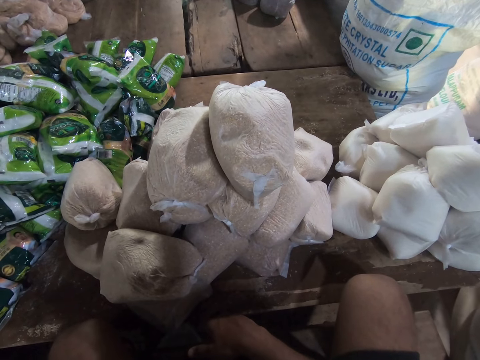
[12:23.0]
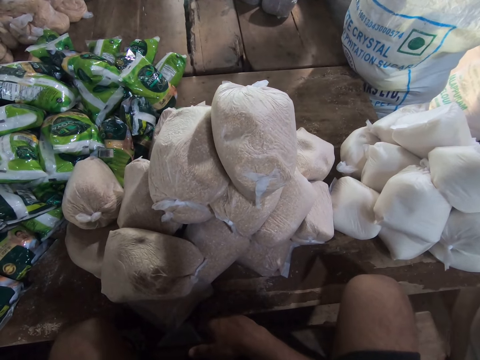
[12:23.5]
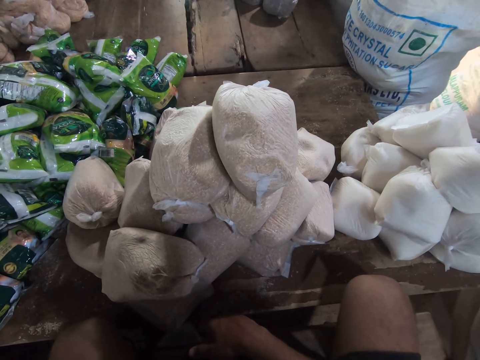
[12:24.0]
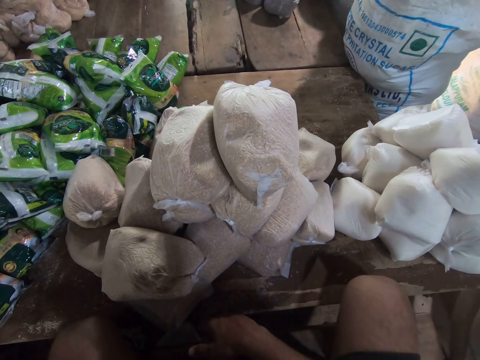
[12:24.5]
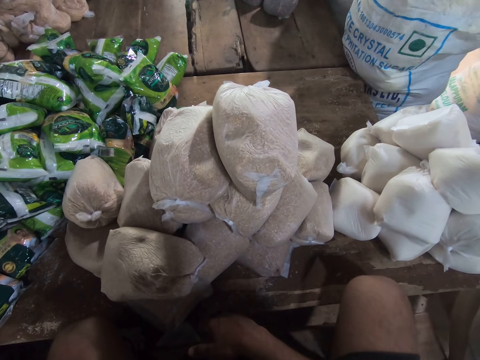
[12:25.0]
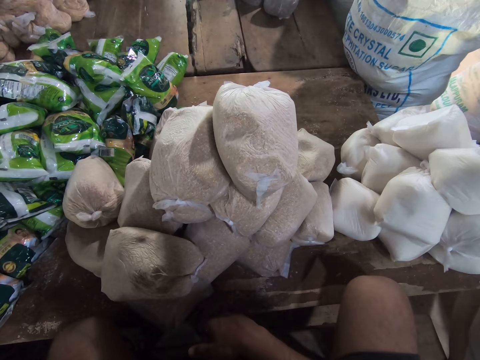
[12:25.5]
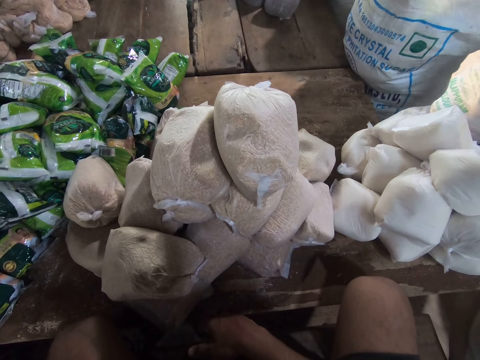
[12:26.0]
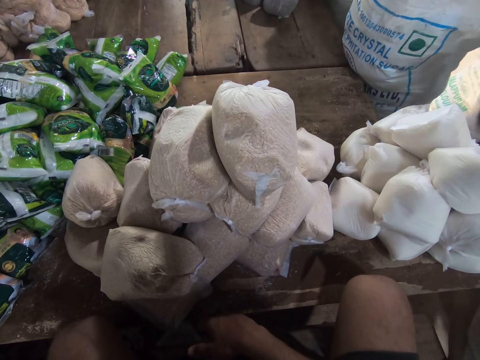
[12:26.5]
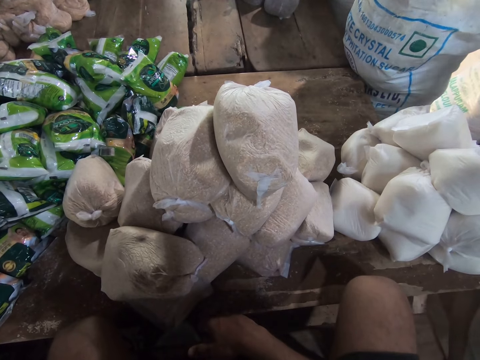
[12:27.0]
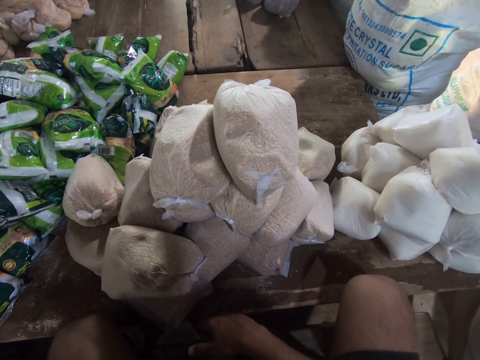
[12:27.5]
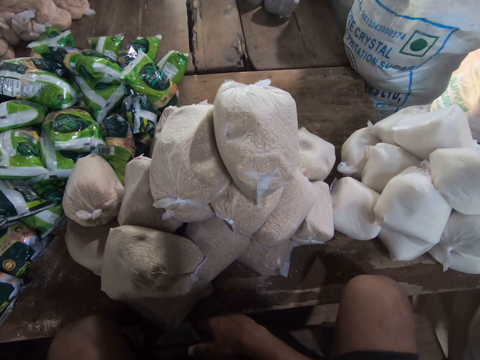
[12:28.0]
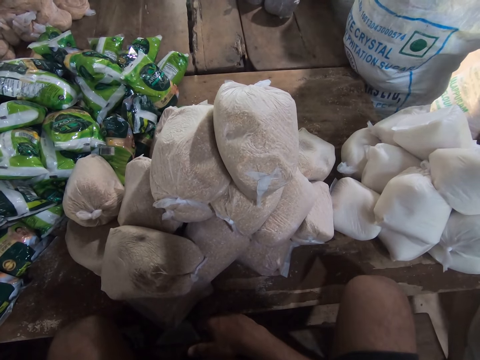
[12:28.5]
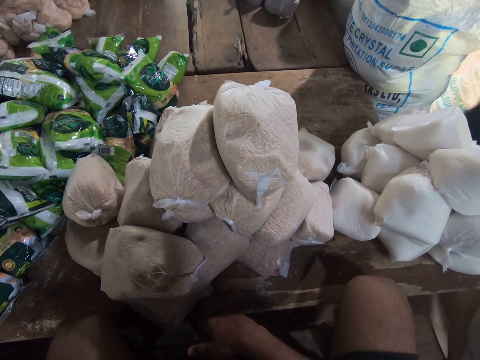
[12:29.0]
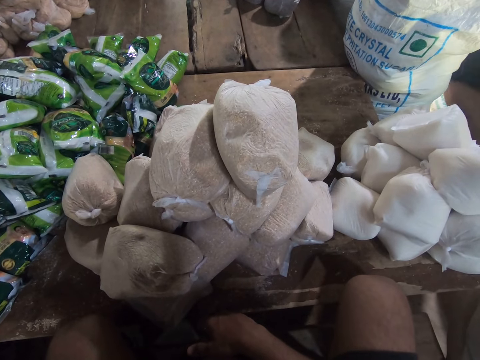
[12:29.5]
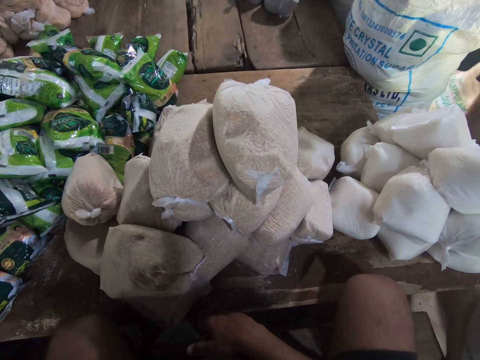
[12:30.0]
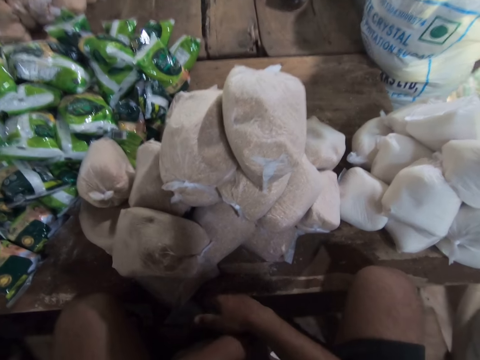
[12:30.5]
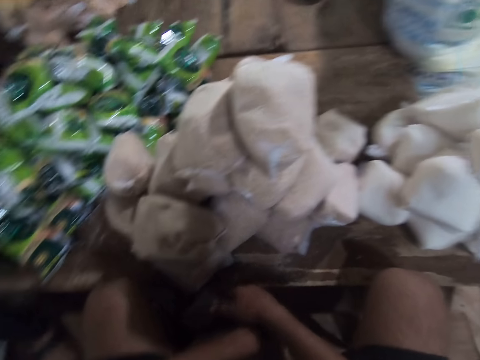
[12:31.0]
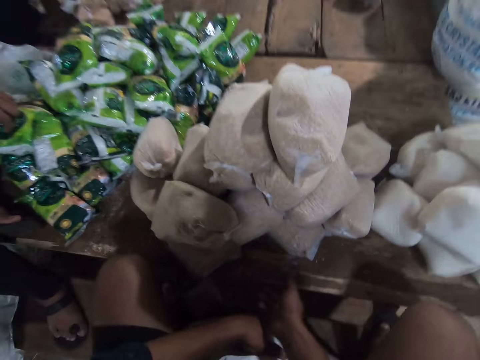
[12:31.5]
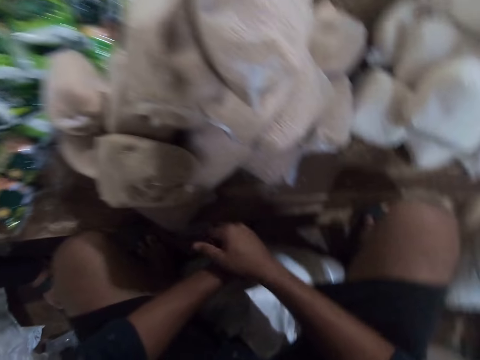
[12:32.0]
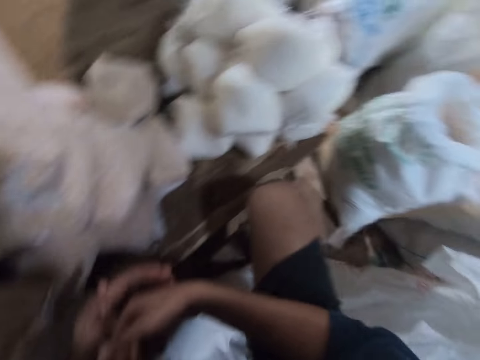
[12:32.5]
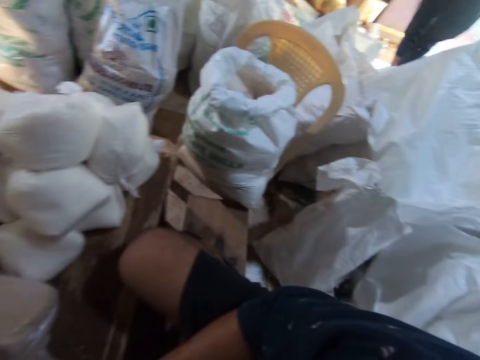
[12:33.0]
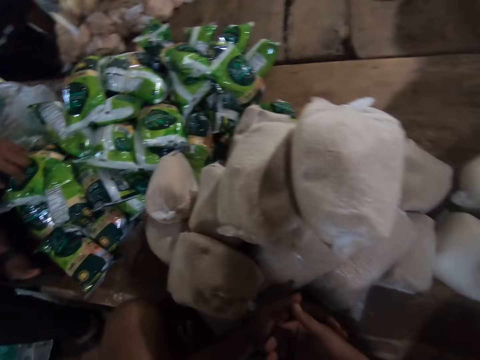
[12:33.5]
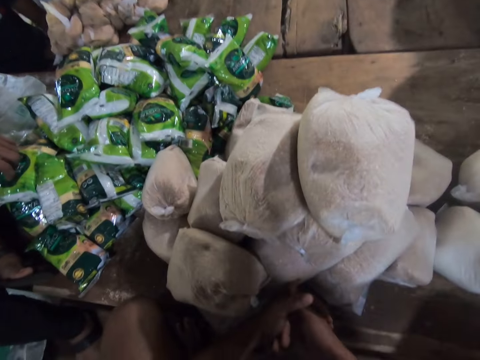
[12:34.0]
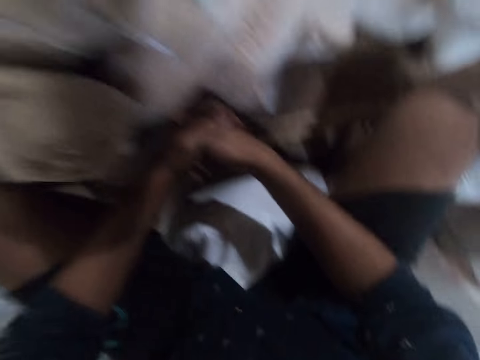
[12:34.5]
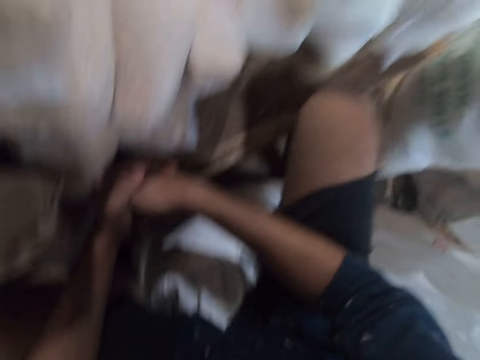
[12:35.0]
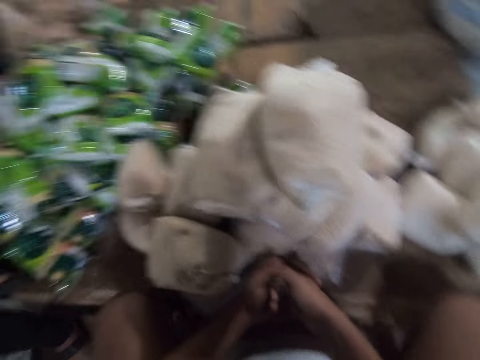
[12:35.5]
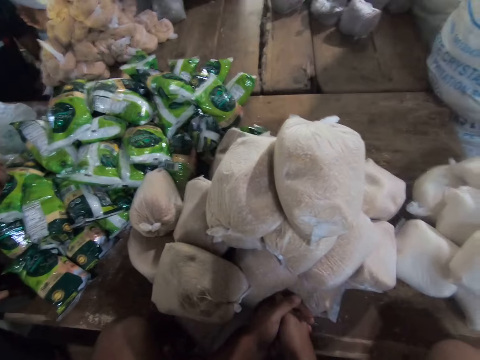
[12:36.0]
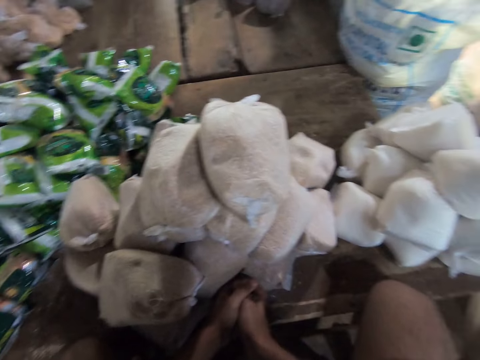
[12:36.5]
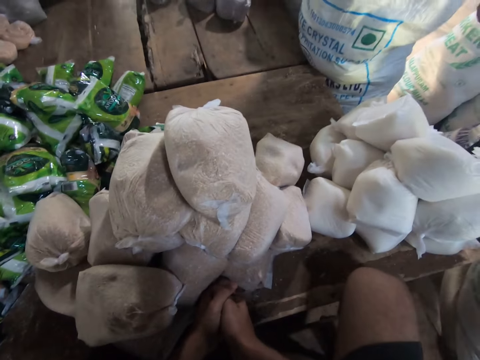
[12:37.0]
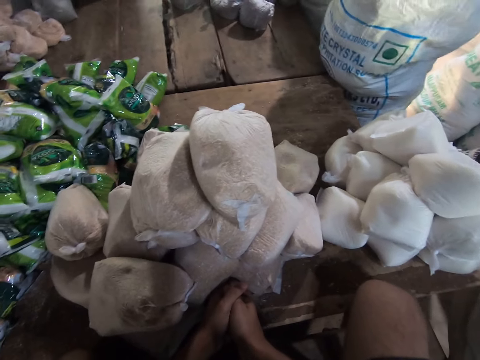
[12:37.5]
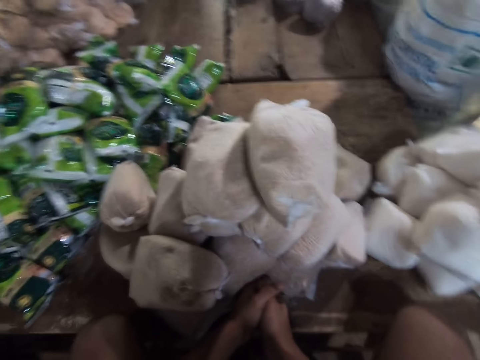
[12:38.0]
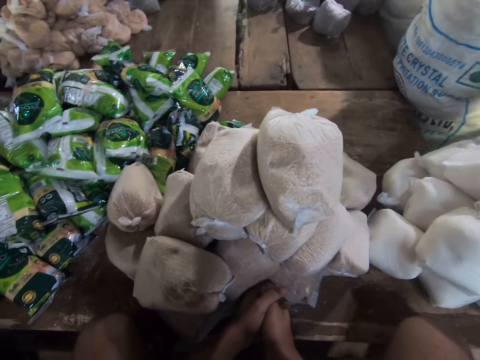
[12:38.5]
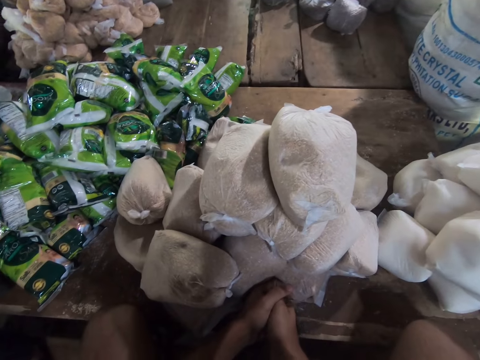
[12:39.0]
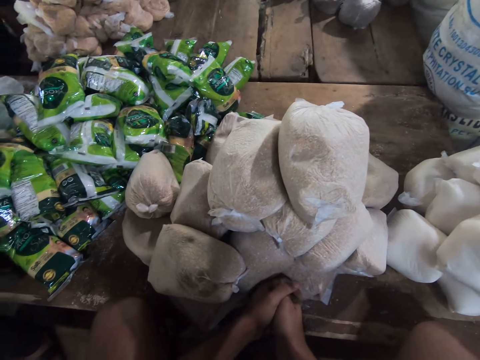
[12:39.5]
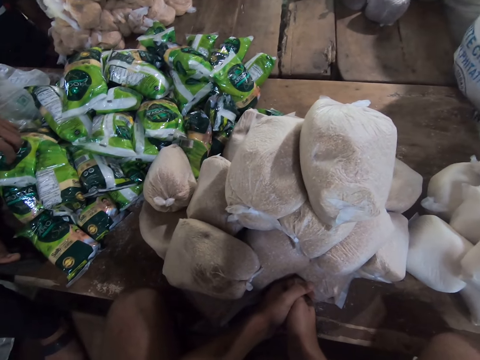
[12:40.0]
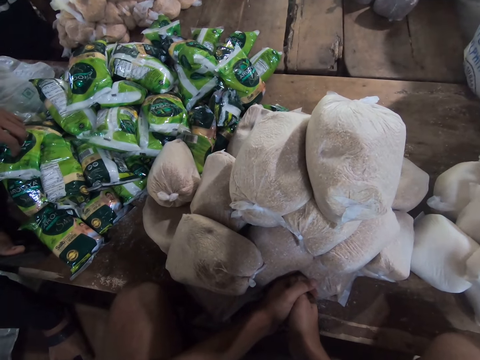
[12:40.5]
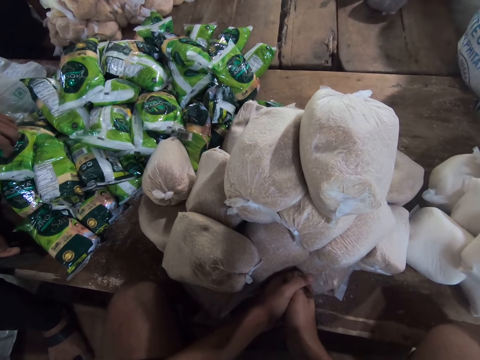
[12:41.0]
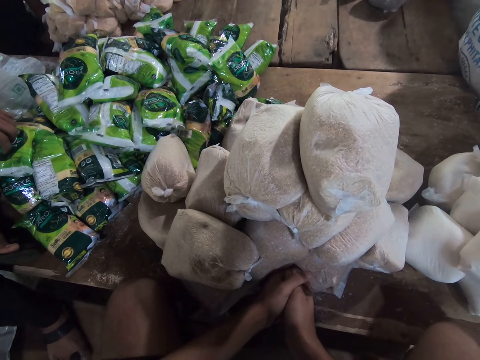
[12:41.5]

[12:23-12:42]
The camera wearer looks around. They look at sugar packages.

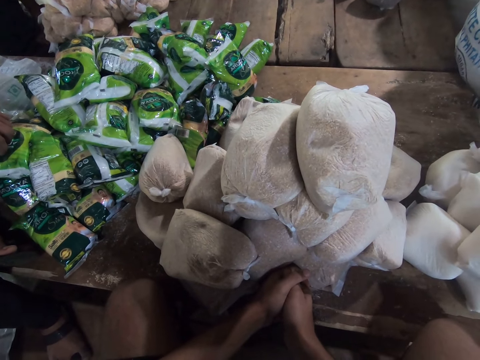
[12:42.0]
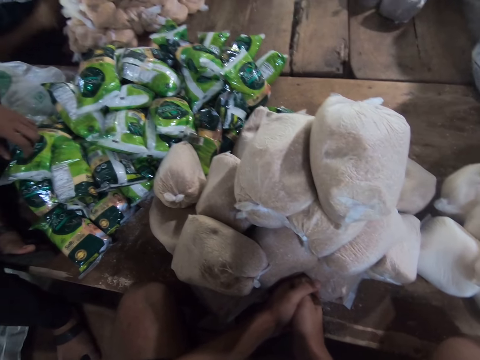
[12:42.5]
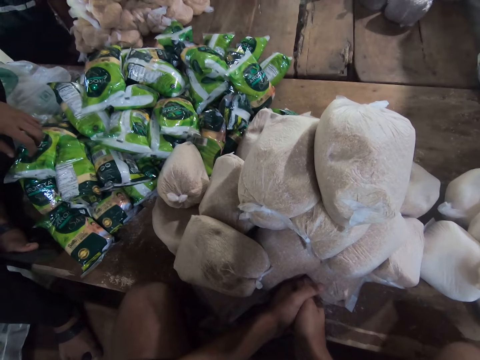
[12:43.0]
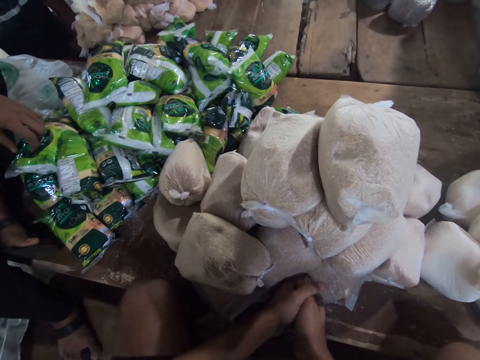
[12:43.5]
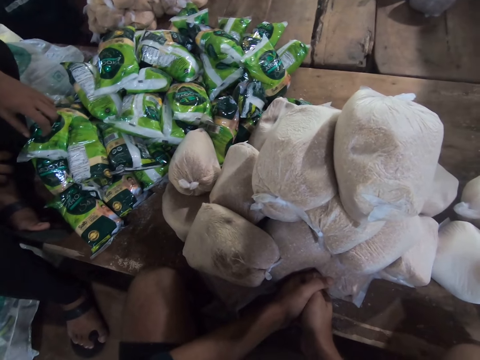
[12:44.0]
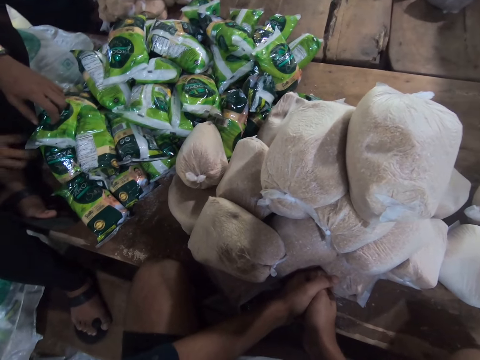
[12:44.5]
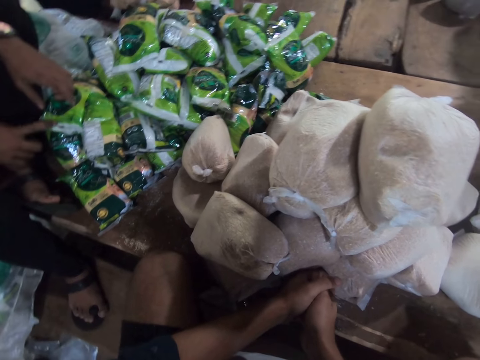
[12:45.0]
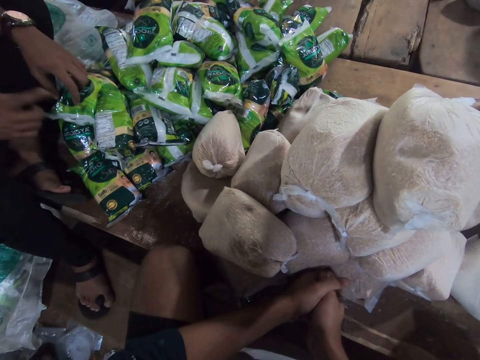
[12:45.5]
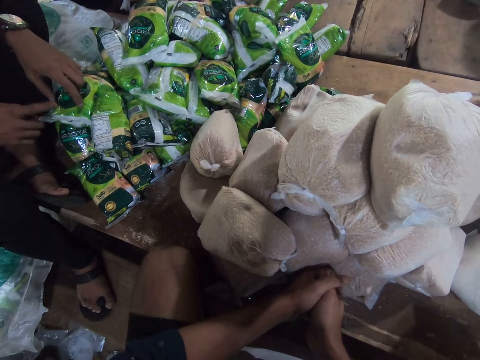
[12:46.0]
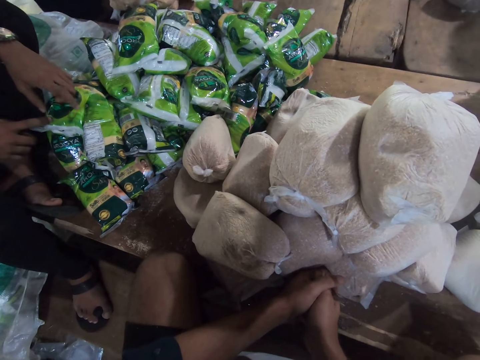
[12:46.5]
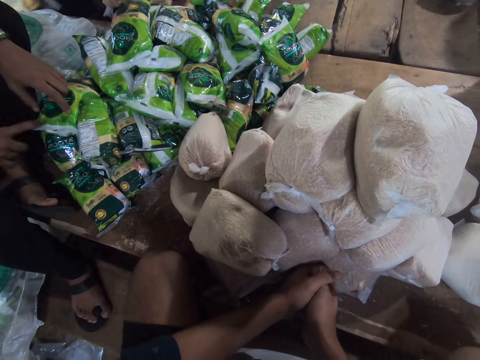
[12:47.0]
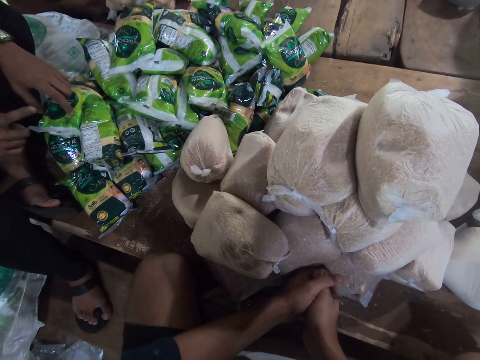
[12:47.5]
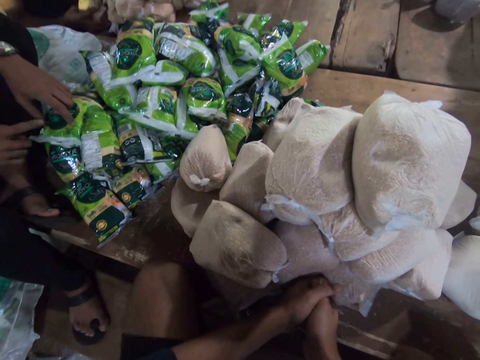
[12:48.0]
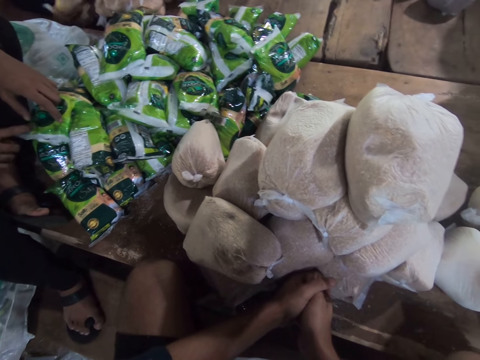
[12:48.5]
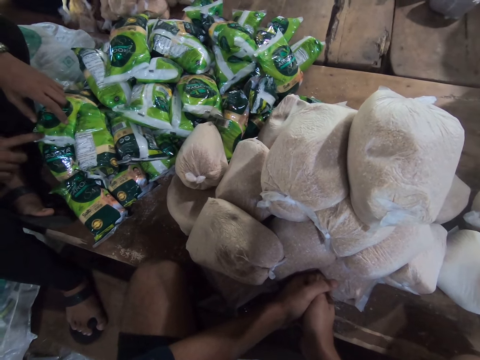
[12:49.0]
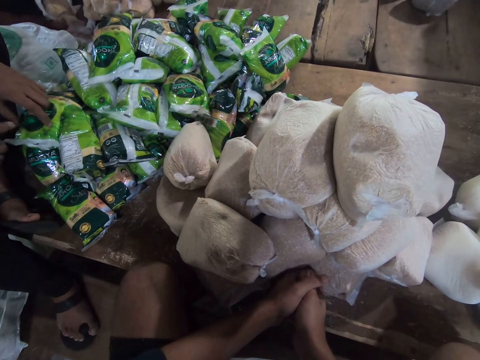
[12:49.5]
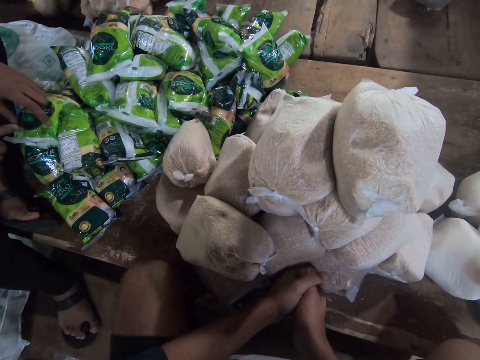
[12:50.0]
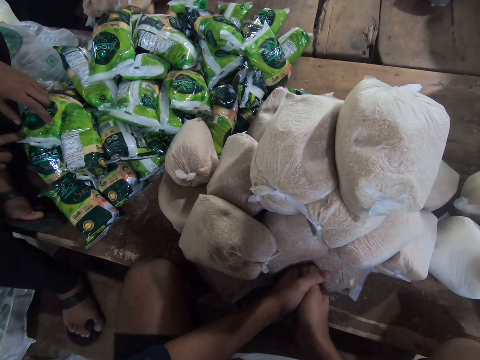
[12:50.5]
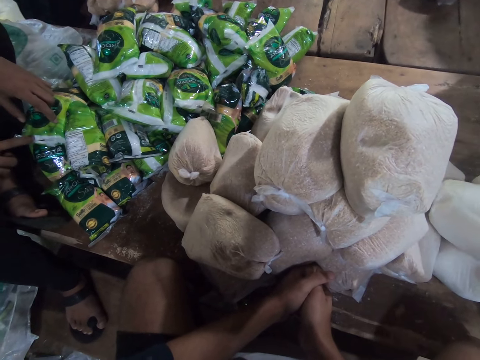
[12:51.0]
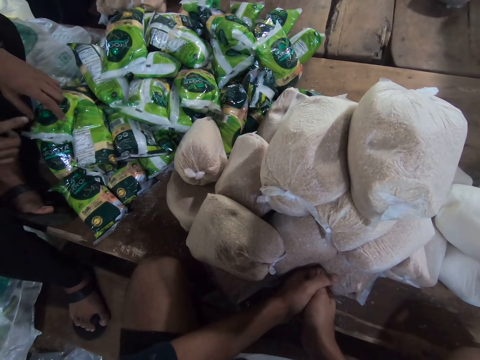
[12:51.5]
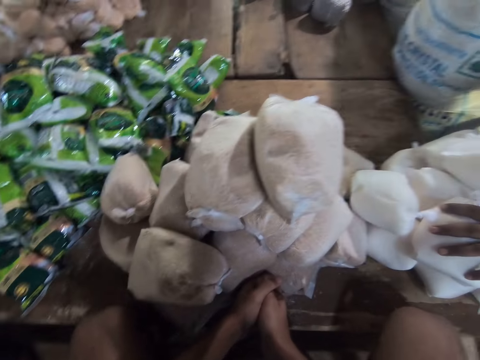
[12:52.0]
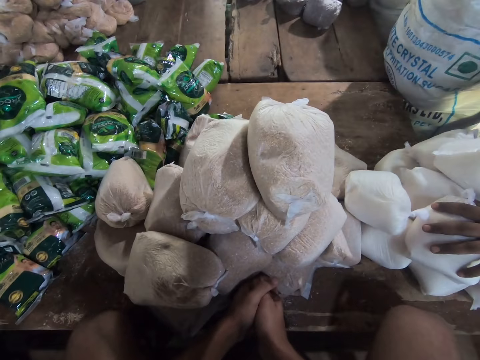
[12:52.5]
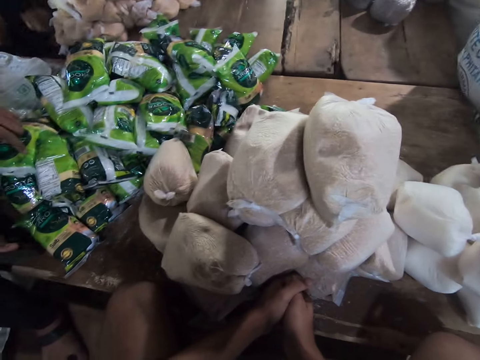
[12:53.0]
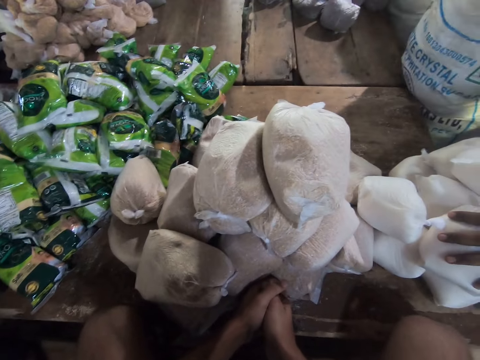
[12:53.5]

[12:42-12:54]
The camera wearer looks at salt packages. A man taps a pack of salt on the table with his hands. The camera wearer looks at the man.
